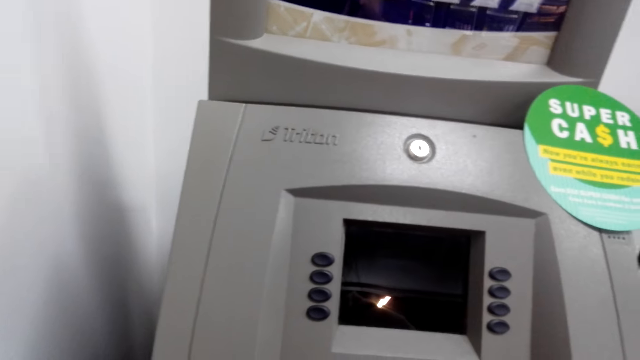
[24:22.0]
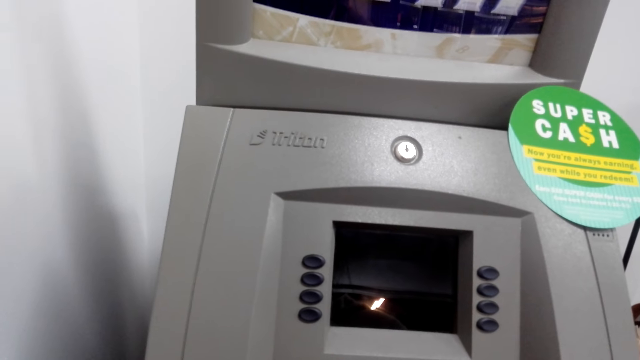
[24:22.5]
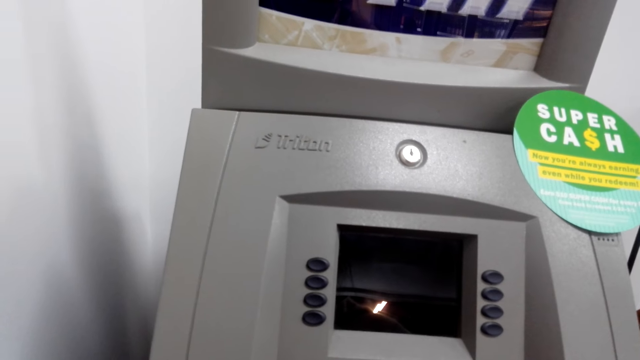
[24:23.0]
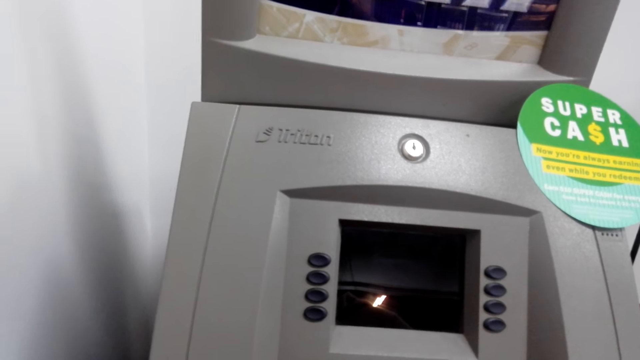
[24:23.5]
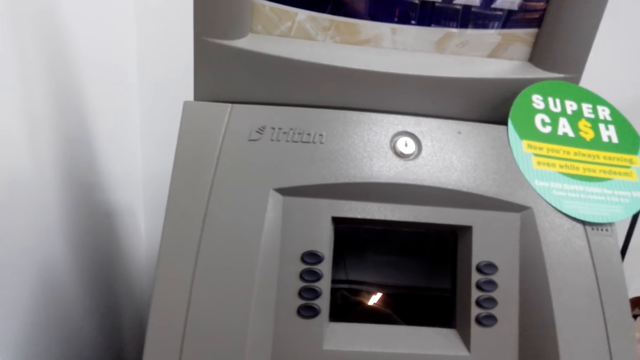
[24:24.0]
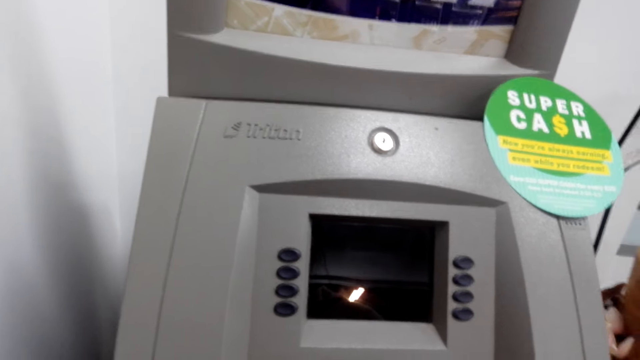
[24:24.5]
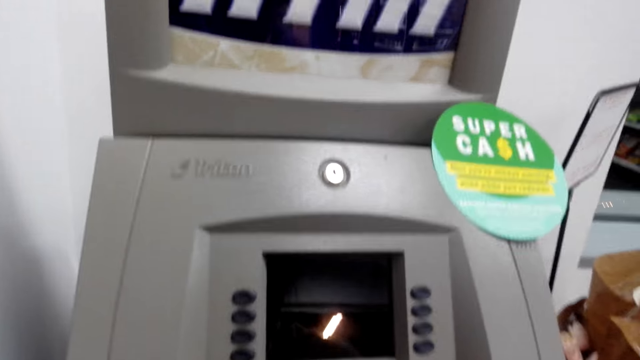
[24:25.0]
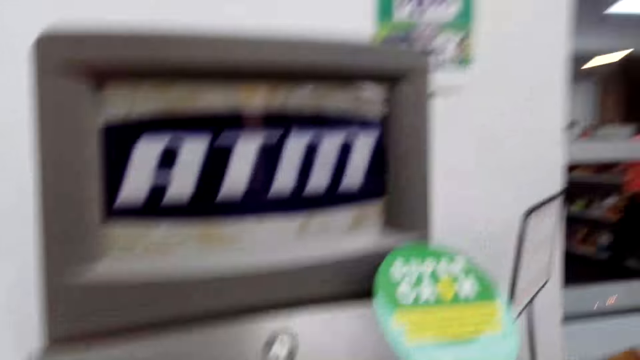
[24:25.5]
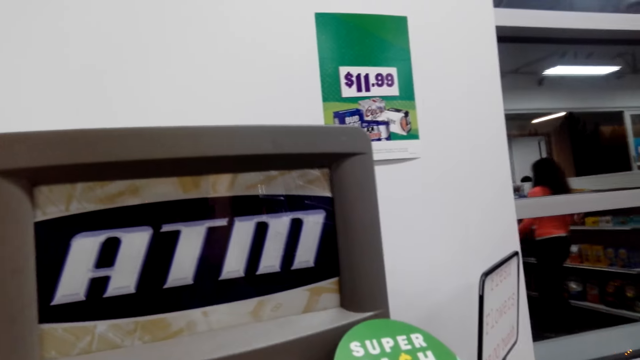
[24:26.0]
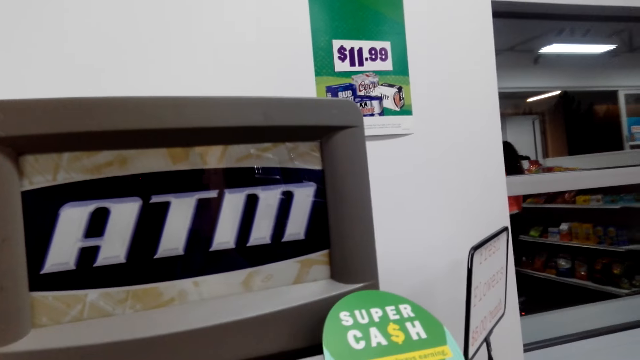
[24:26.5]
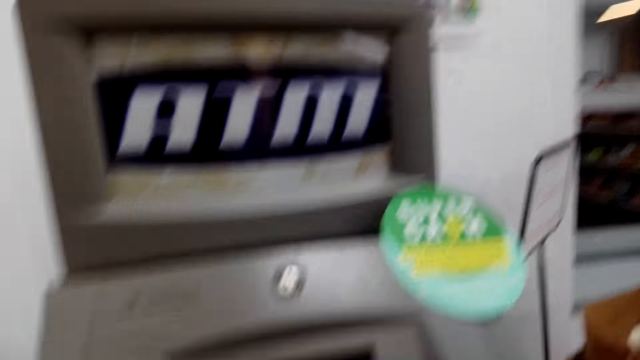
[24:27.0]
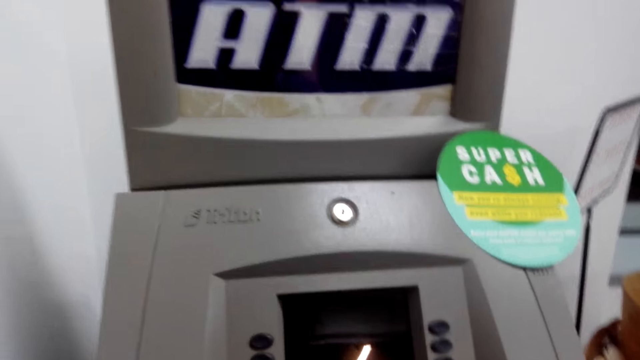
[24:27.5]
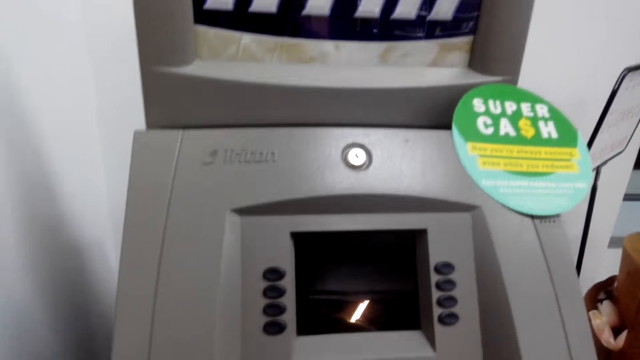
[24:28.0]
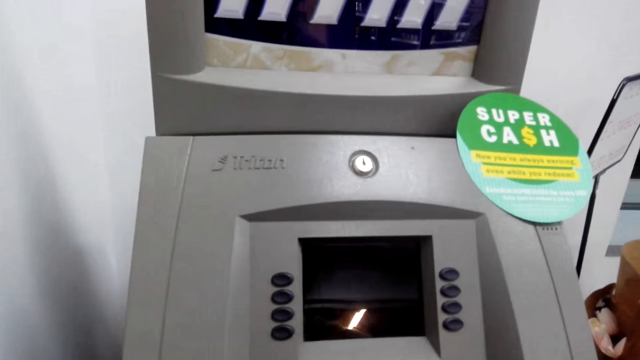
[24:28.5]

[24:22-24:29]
The camera wearer operates an automated teller machine.

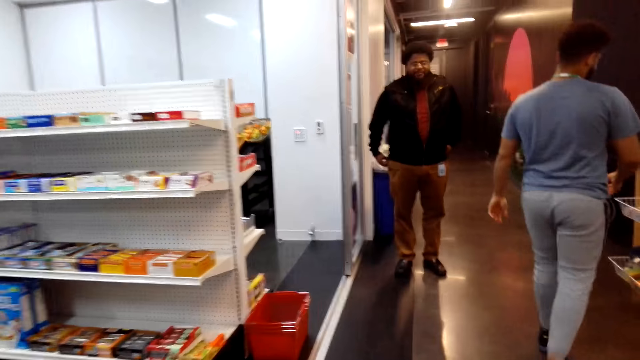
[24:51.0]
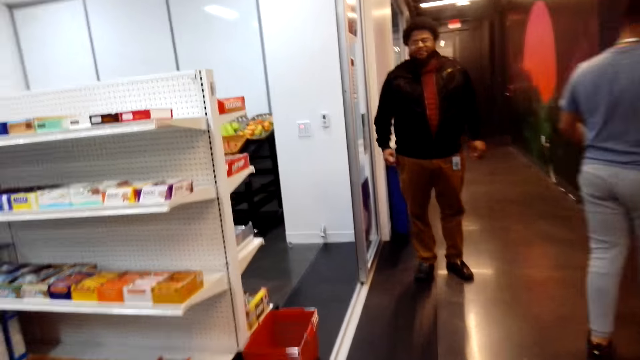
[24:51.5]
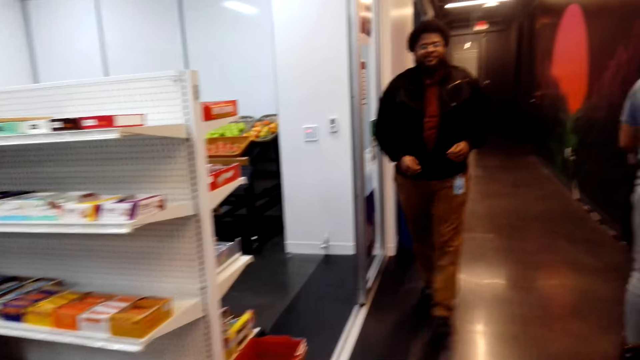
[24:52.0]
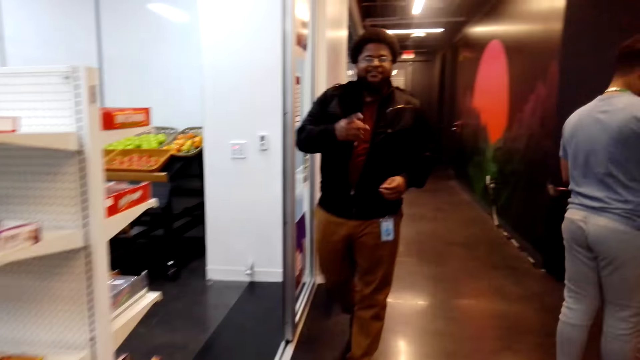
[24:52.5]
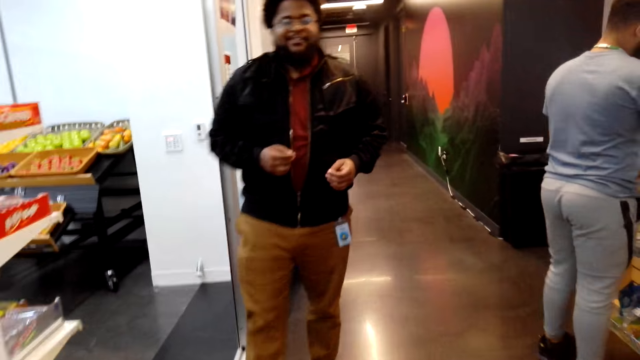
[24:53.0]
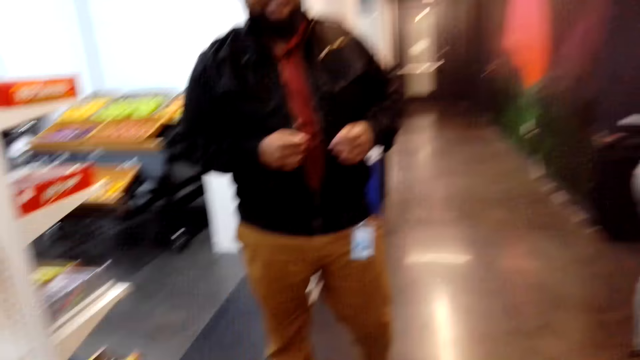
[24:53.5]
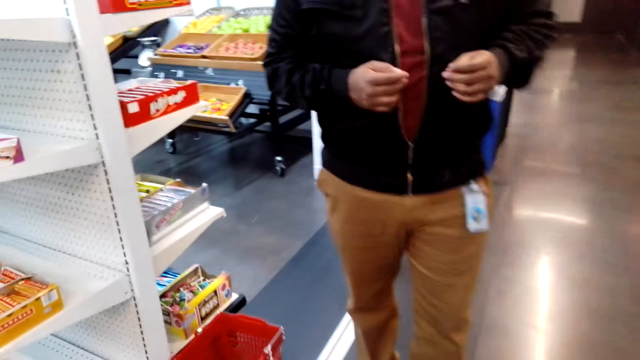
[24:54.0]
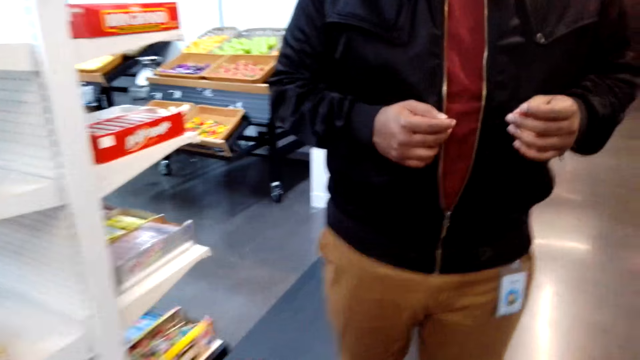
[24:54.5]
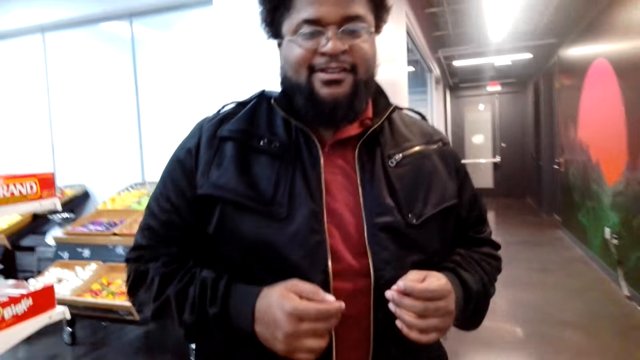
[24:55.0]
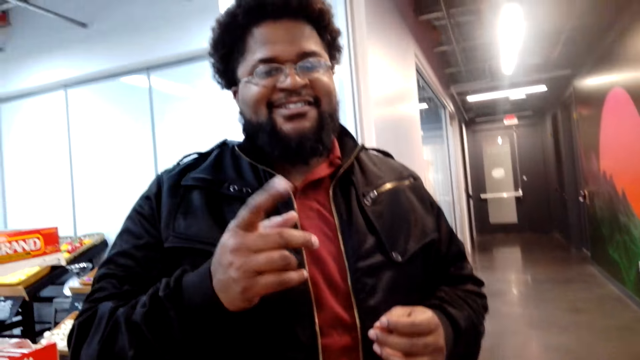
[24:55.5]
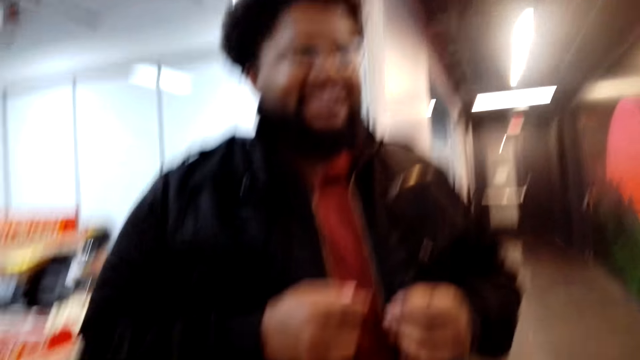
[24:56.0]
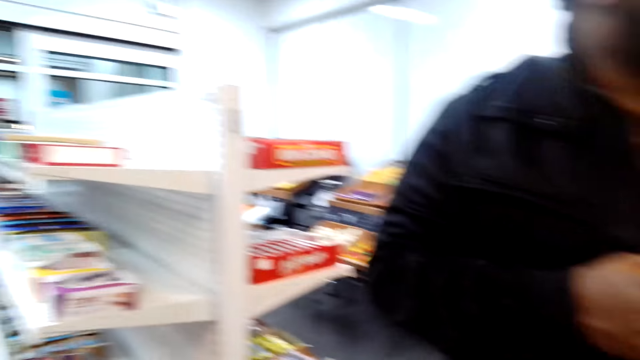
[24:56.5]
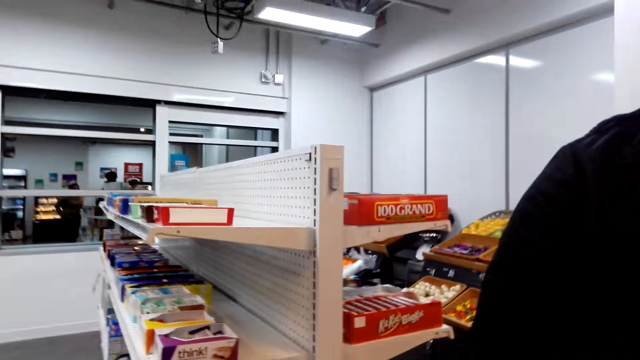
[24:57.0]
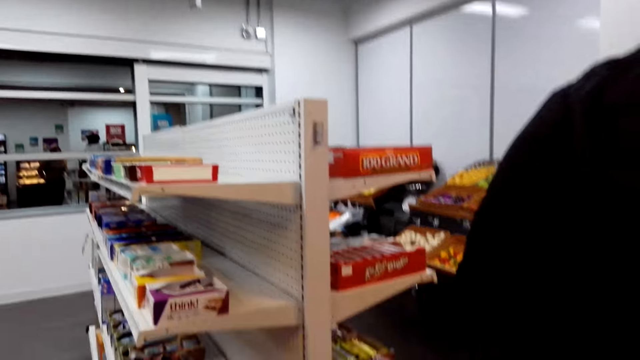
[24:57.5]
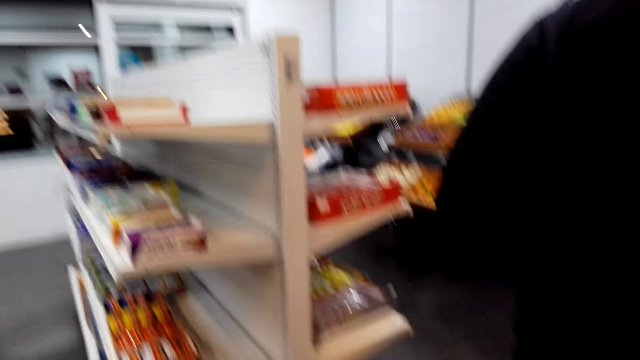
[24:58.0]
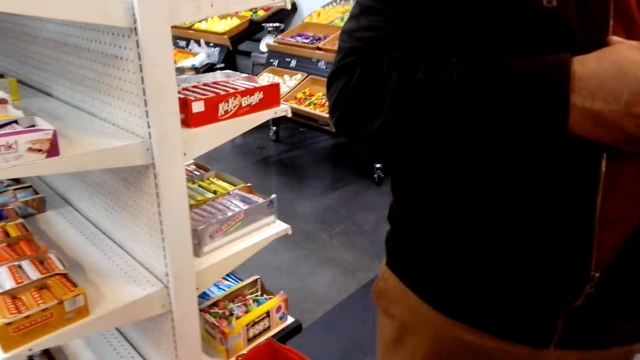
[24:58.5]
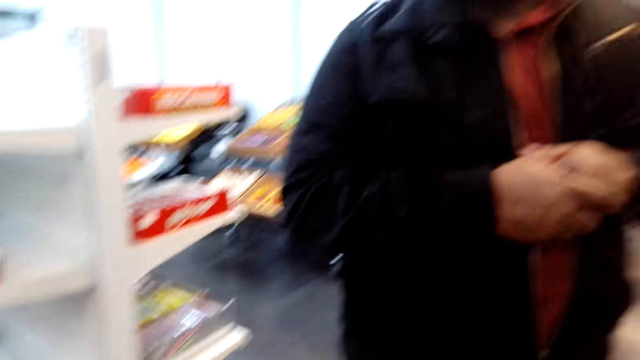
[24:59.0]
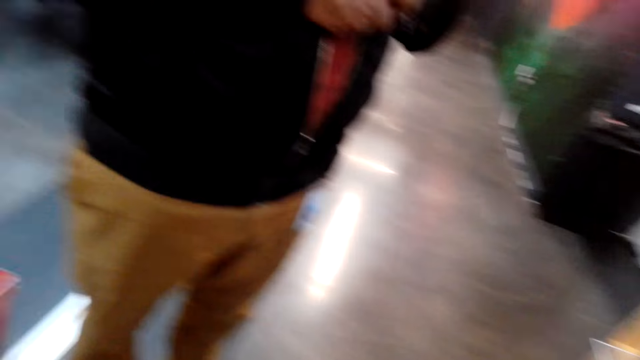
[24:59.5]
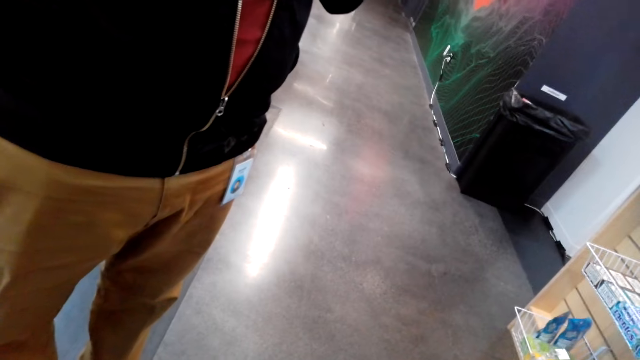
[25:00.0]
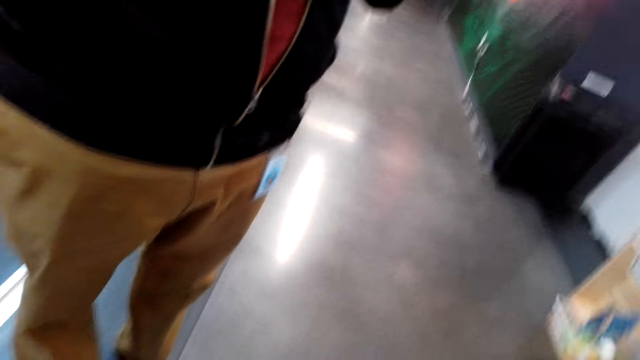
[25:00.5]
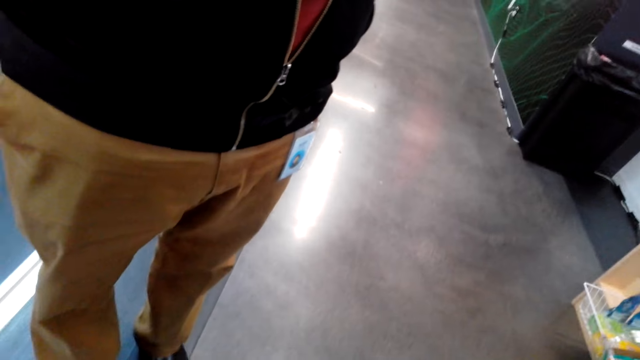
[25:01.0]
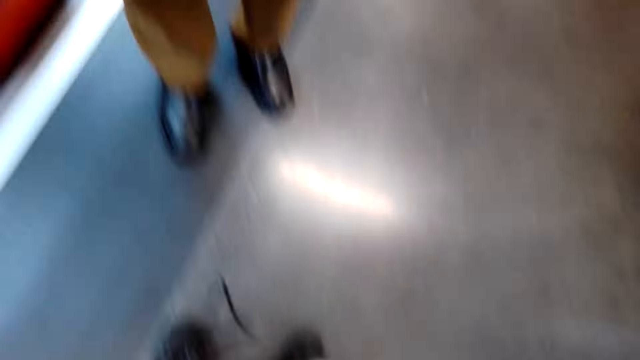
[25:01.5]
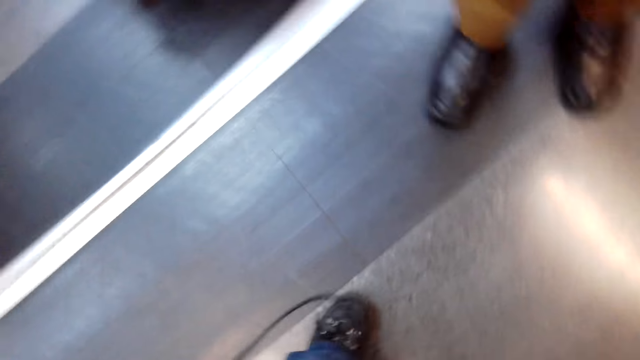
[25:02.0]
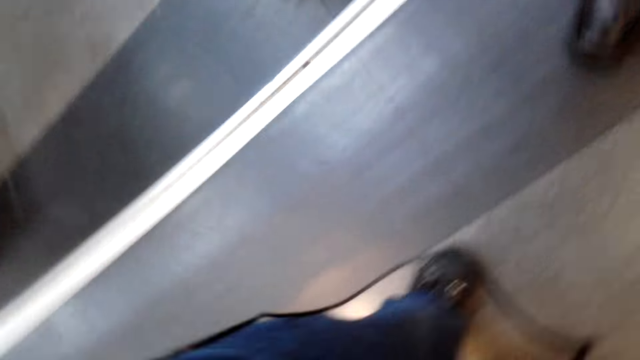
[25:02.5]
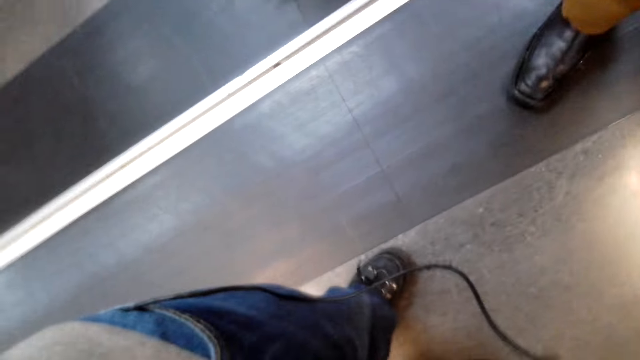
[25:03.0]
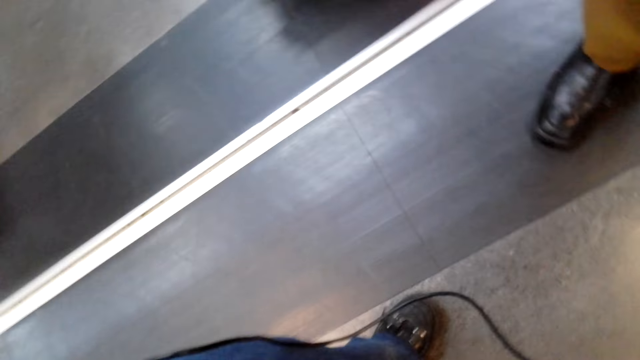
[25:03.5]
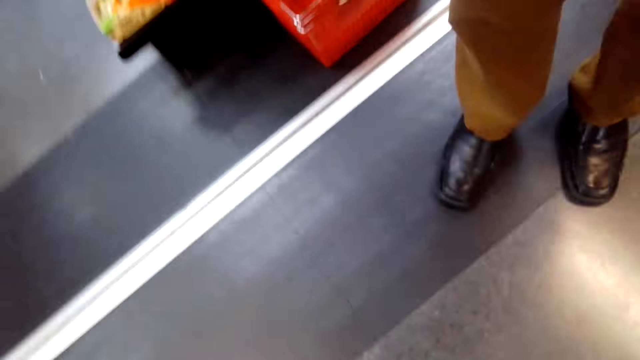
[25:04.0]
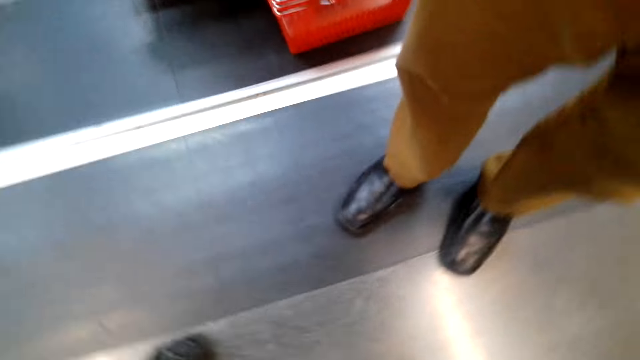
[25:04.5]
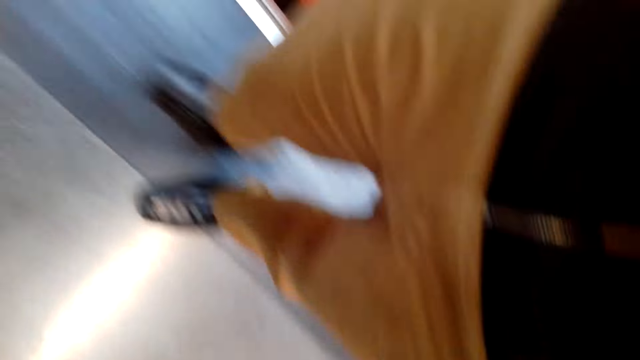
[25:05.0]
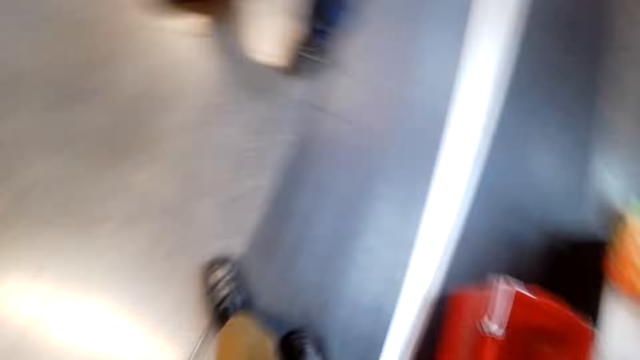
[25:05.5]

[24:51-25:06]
A man makes a hand gesture. The camera wearer touches something.
